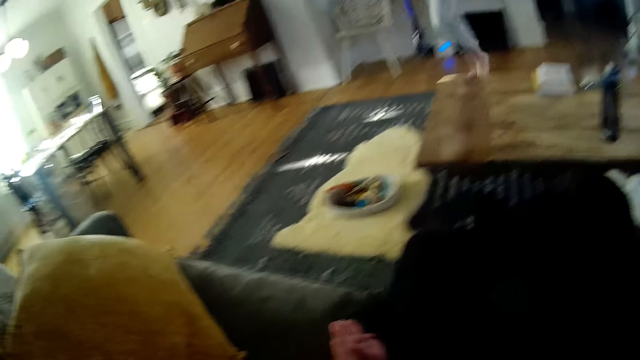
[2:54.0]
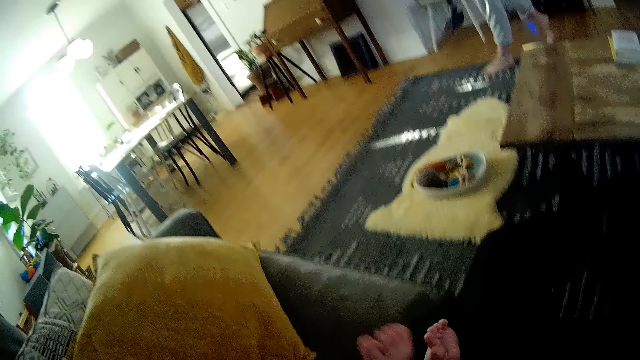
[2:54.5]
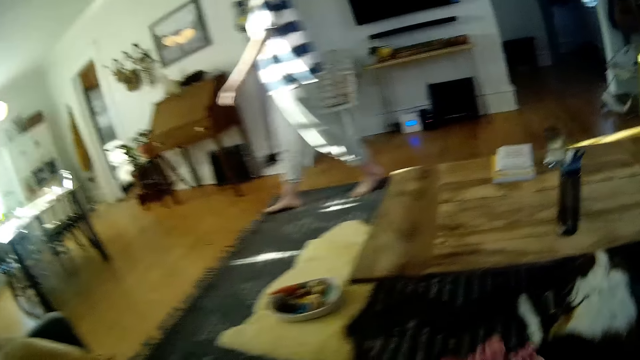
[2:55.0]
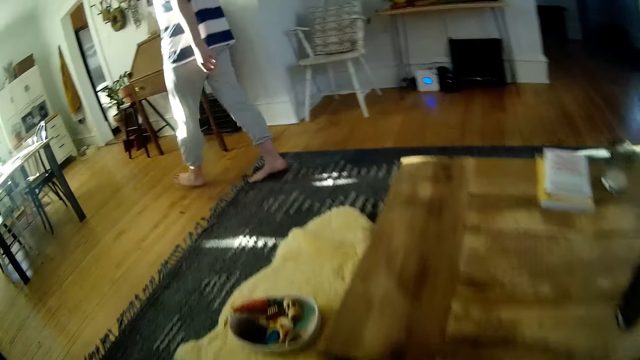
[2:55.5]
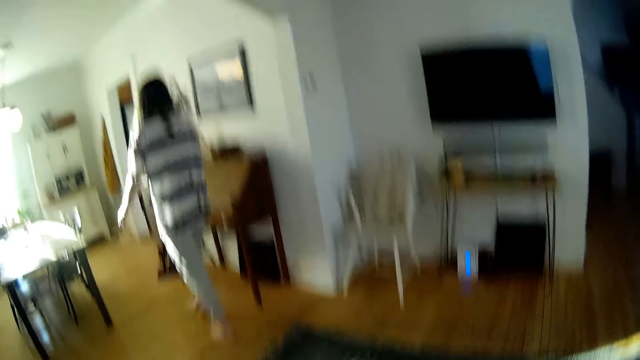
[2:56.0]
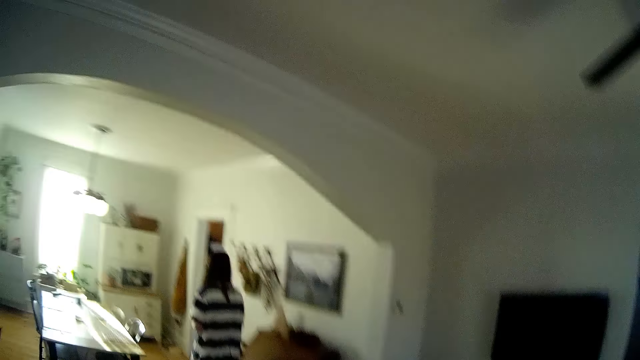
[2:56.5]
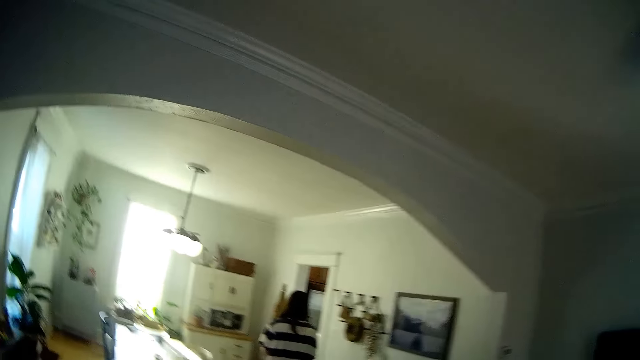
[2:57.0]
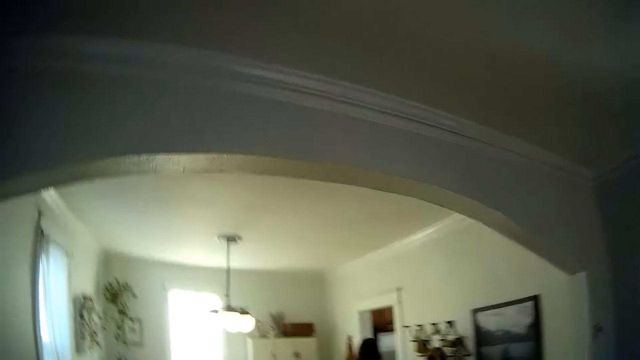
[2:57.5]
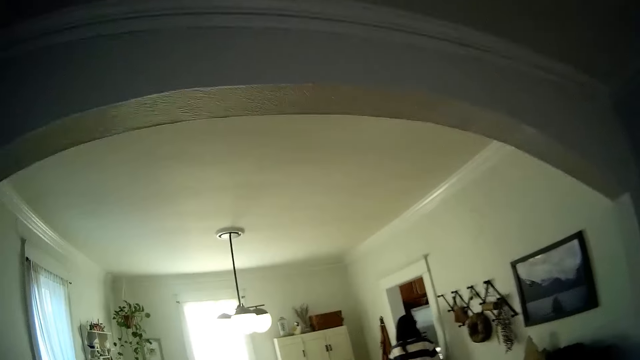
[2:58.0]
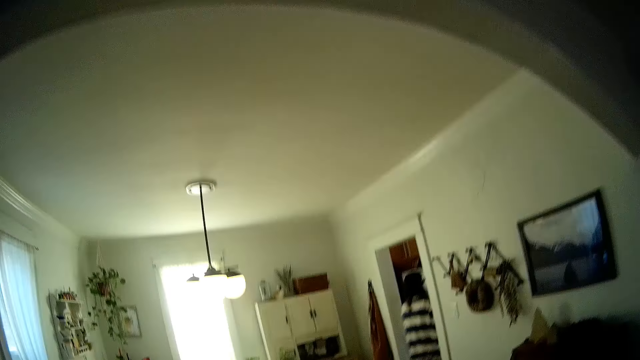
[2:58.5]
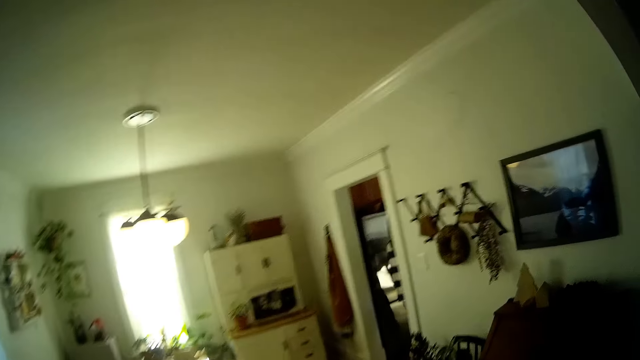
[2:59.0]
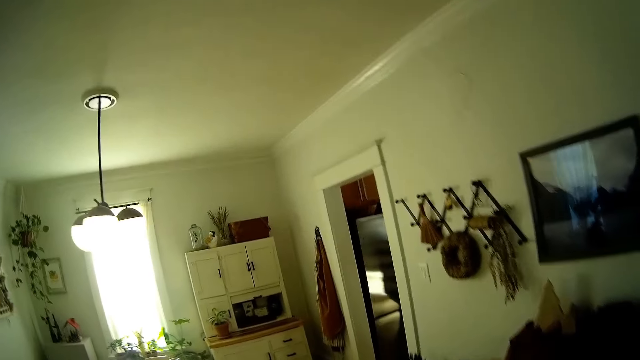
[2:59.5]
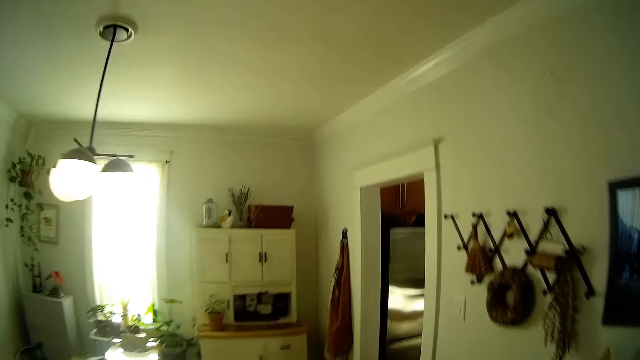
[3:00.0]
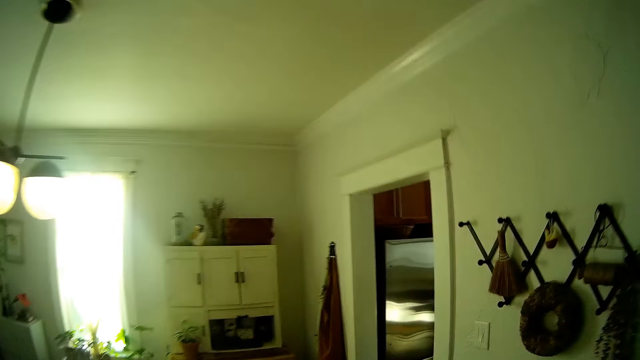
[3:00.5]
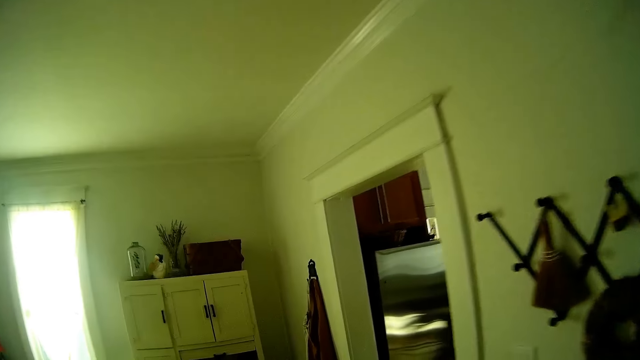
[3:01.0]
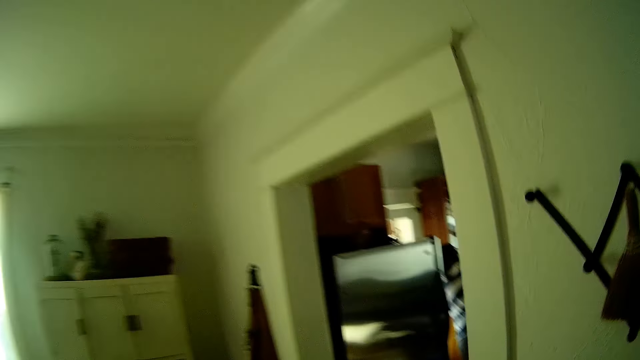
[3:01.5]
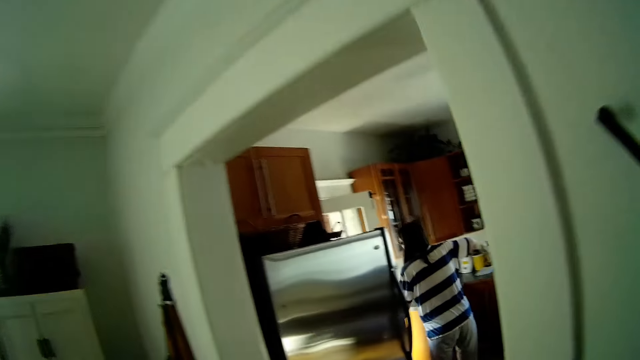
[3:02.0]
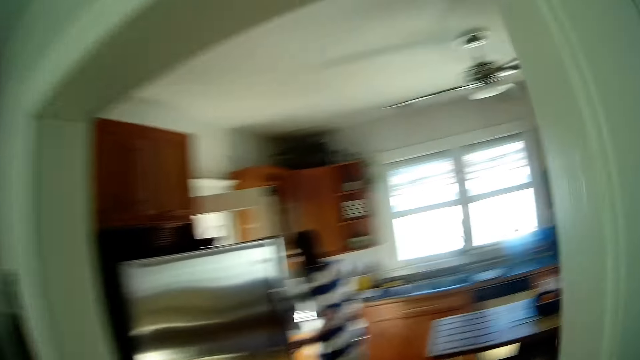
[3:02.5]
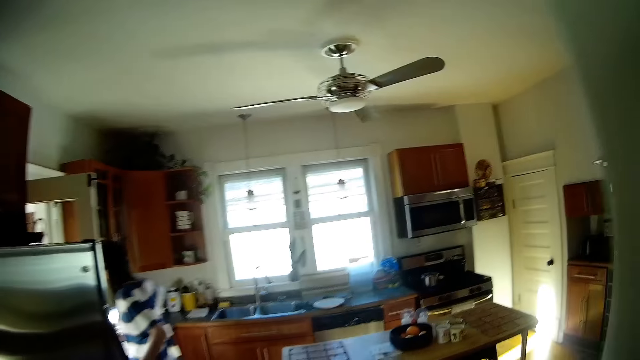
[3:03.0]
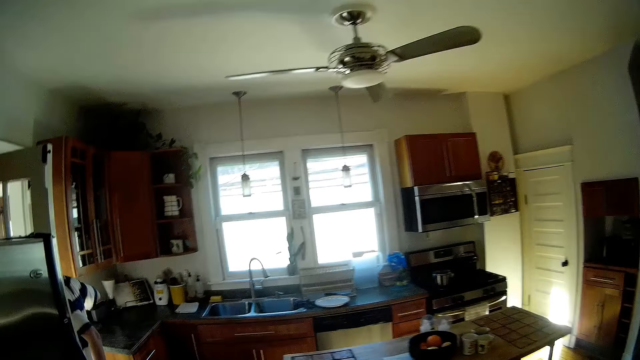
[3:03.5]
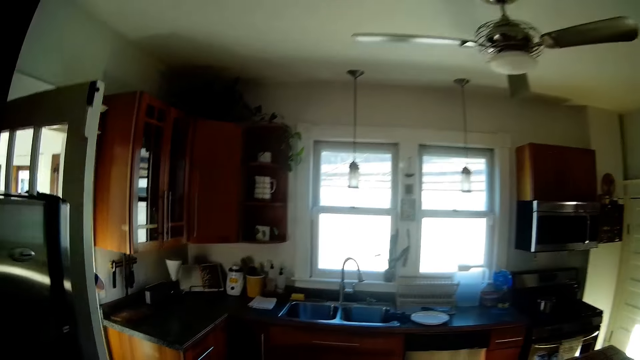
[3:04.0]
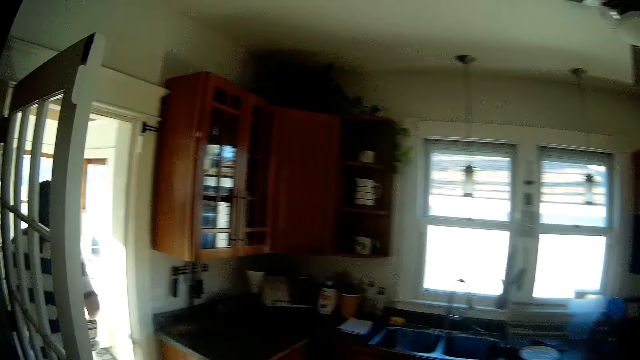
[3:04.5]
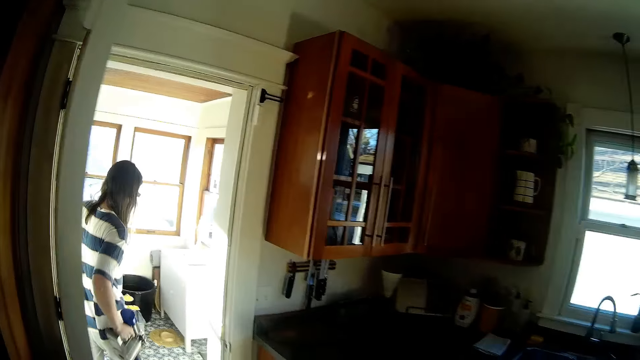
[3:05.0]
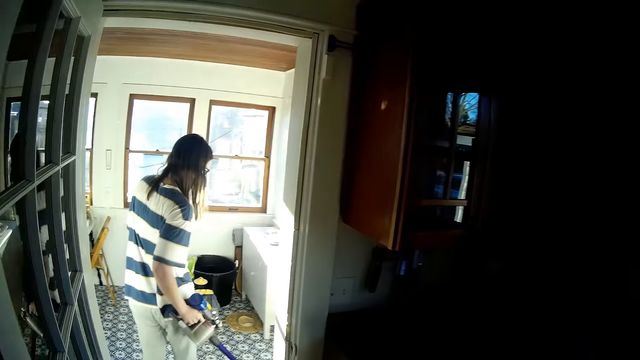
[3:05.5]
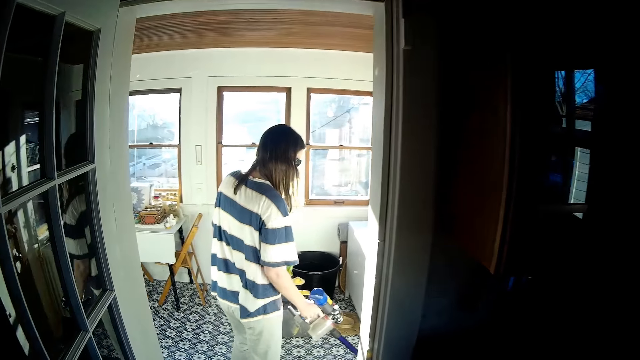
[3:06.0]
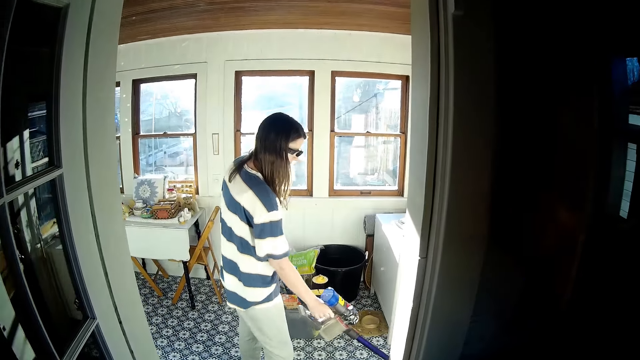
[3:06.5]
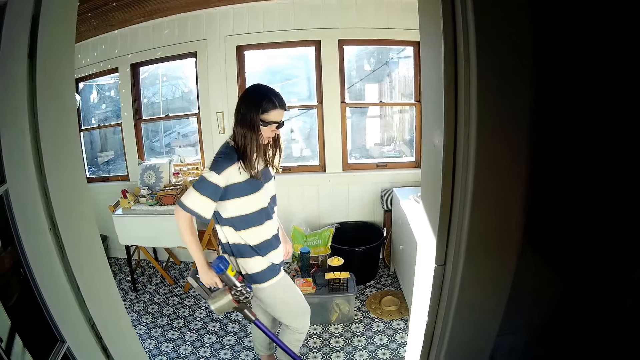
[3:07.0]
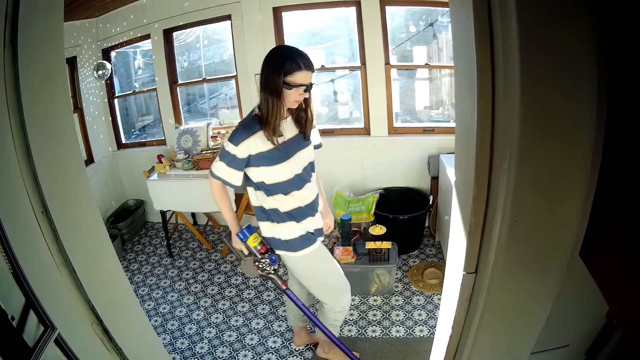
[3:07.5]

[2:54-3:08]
The camera wearer looks around. They look at the legs of a person. A woman walks to the kitchen. The camera wearer looks at another person. They walk to the kitchen. They look at the chandelier. They follow the other person. The woman opens a door. The woman vacuum cleans the floor.

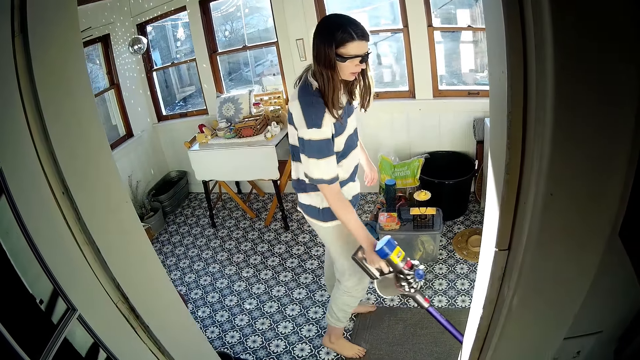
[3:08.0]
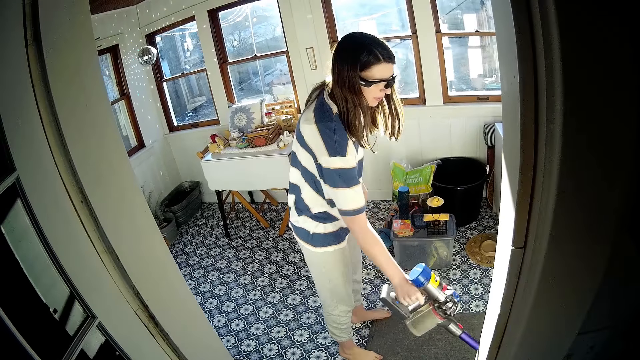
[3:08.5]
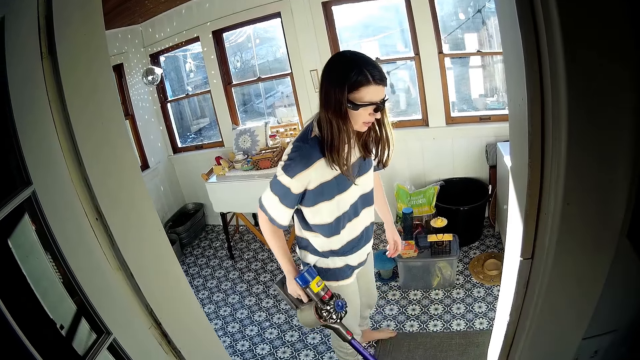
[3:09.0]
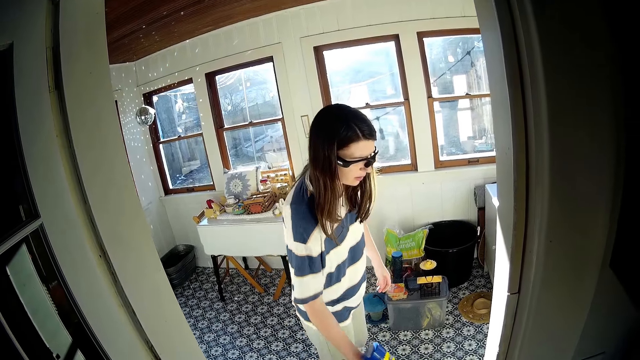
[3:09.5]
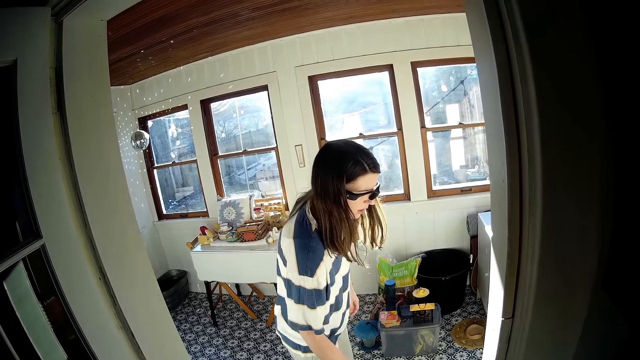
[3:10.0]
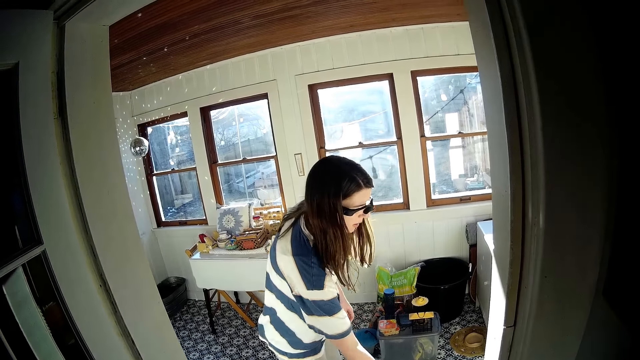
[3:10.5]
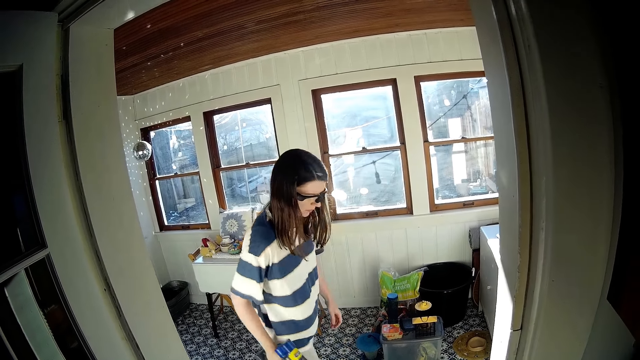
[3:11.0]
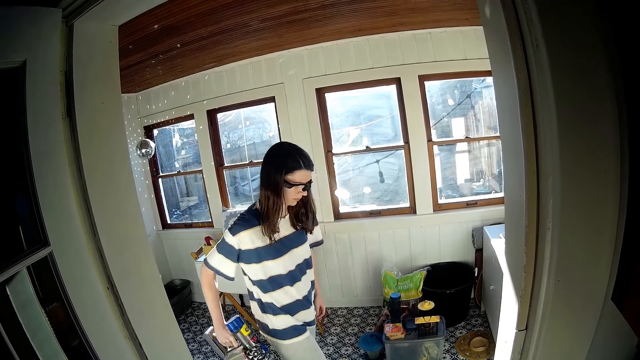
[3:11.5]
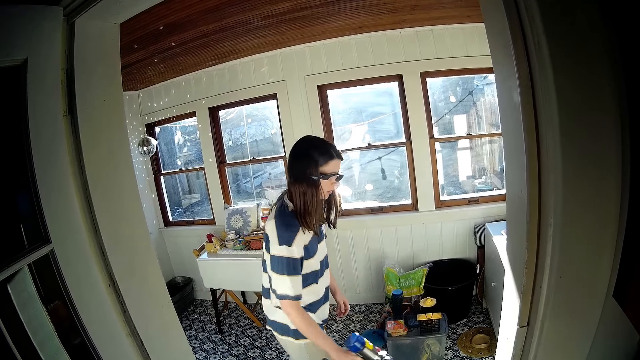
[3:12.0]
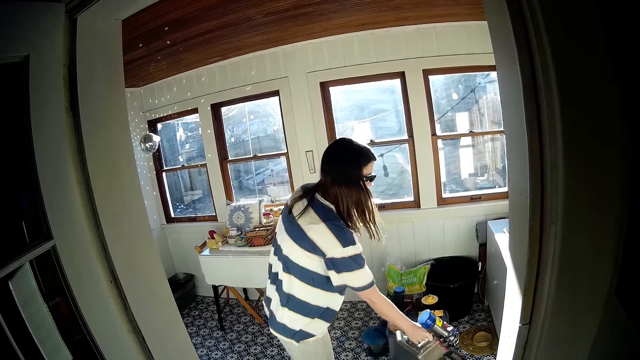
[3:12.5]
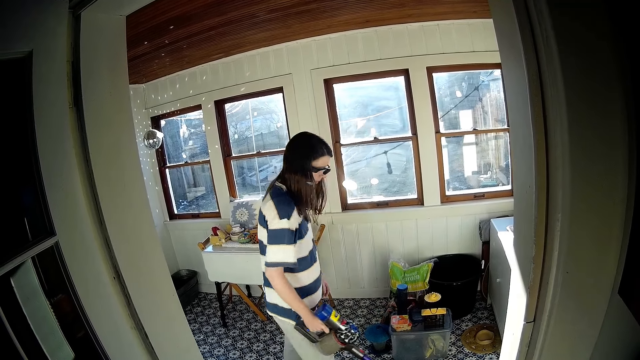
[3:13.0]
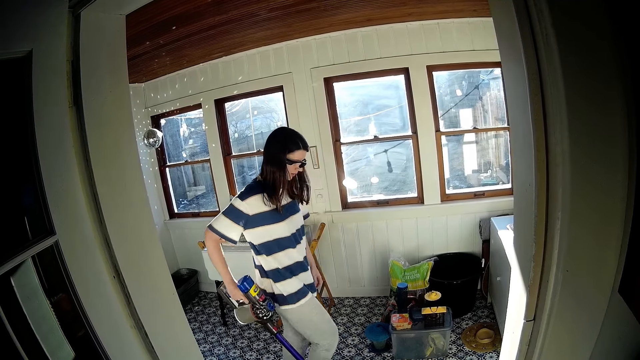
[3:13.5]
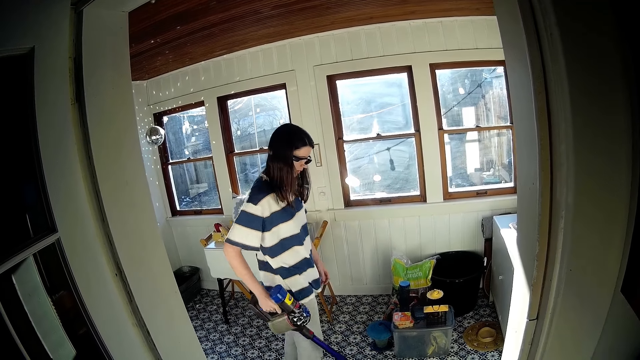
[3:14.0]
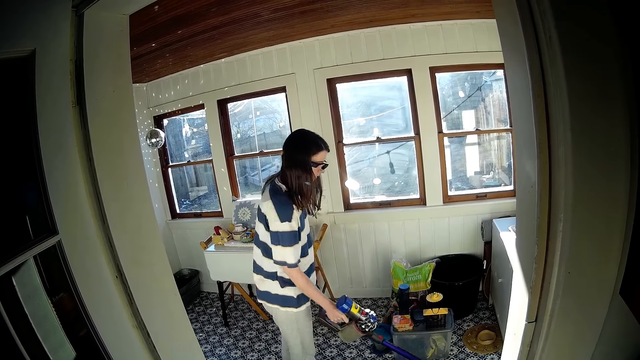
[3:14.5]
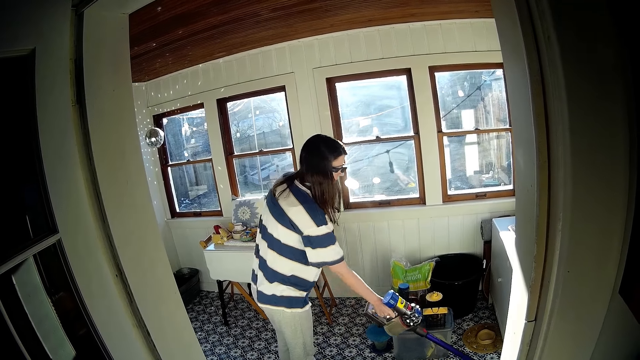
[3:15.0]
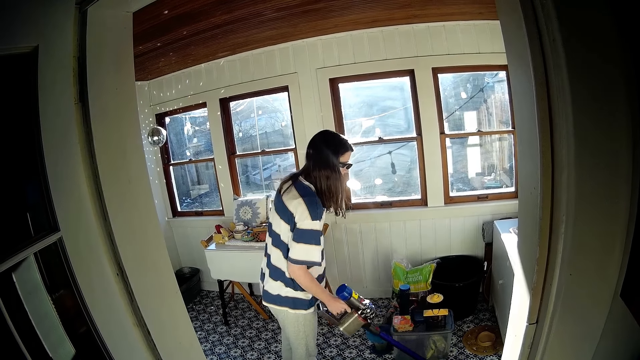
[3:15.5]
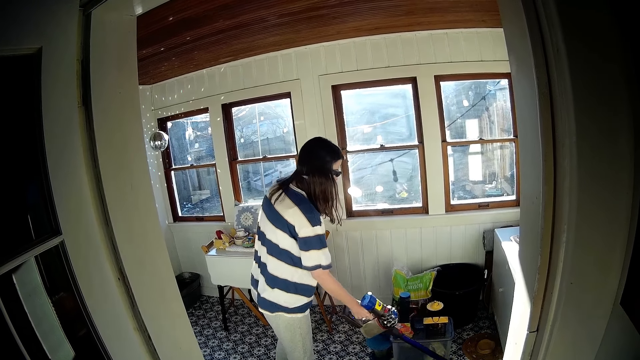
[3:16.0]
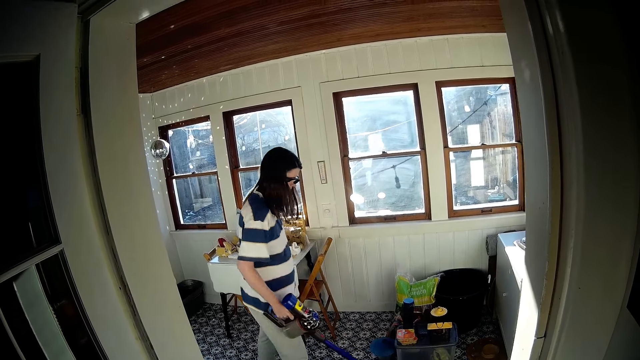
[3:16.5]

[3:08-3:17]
The camera wearer looks at the person.
